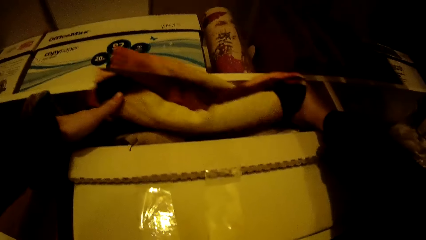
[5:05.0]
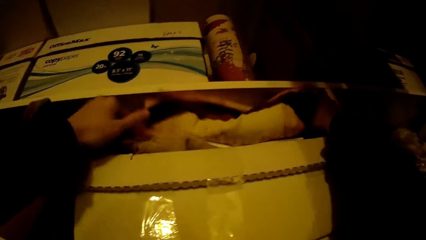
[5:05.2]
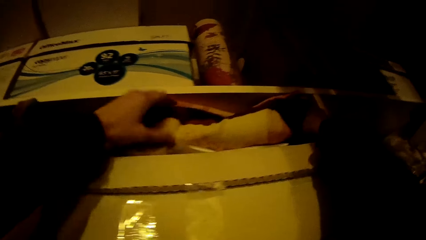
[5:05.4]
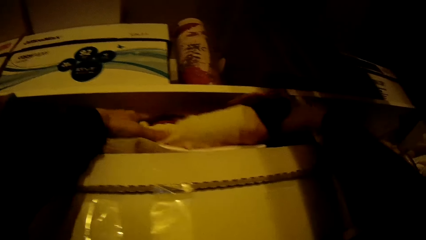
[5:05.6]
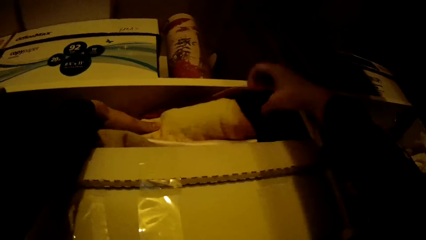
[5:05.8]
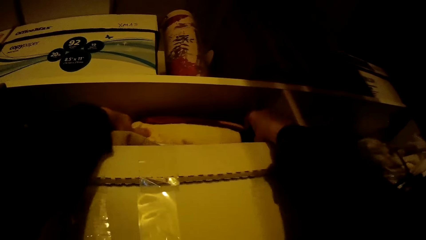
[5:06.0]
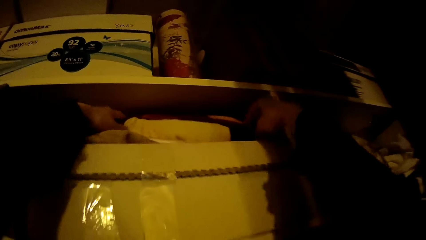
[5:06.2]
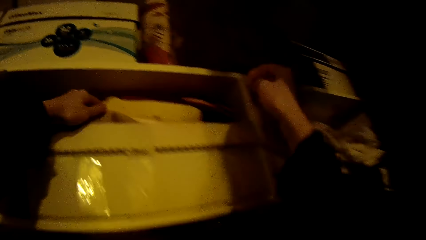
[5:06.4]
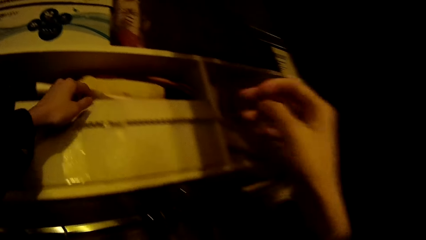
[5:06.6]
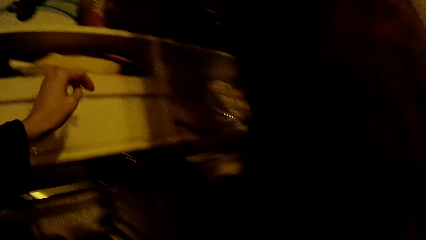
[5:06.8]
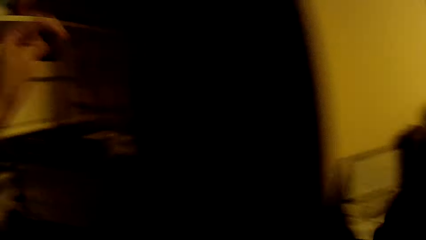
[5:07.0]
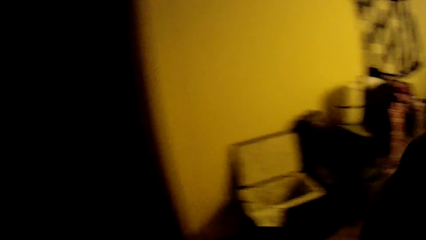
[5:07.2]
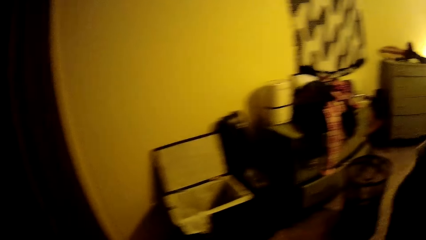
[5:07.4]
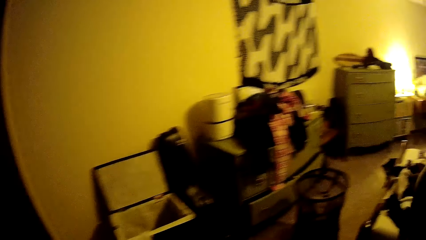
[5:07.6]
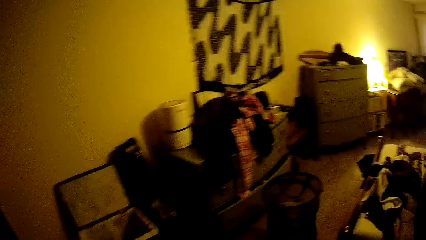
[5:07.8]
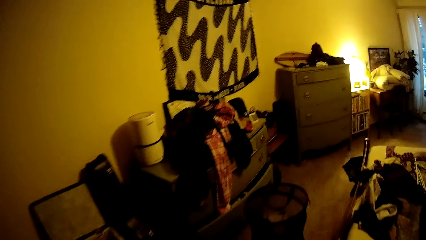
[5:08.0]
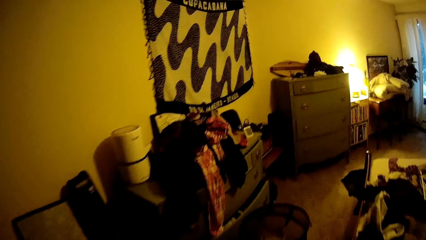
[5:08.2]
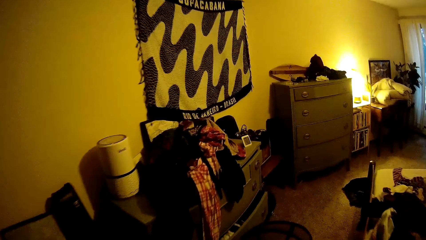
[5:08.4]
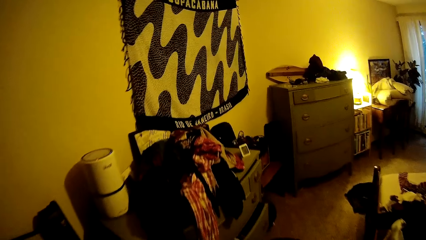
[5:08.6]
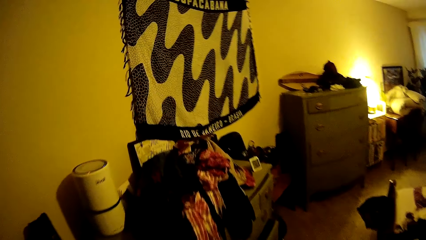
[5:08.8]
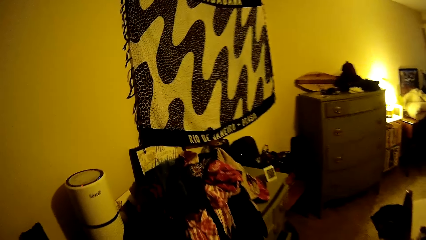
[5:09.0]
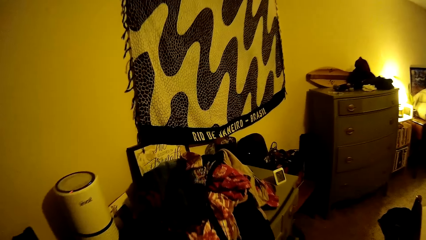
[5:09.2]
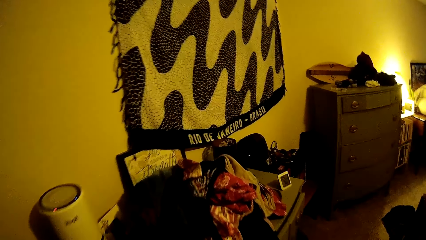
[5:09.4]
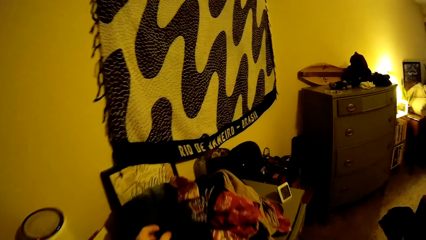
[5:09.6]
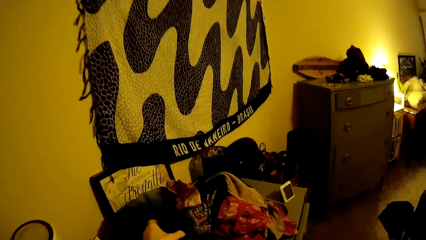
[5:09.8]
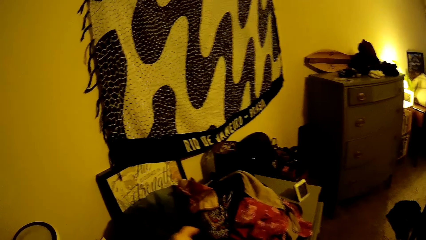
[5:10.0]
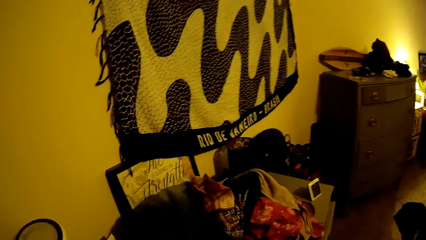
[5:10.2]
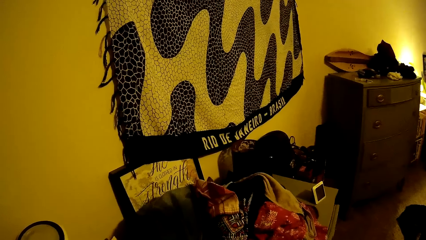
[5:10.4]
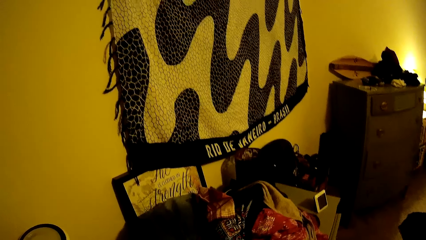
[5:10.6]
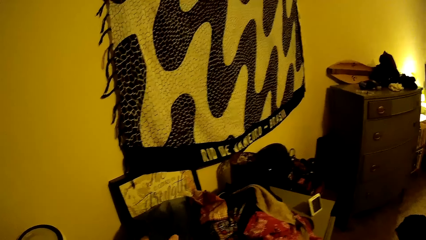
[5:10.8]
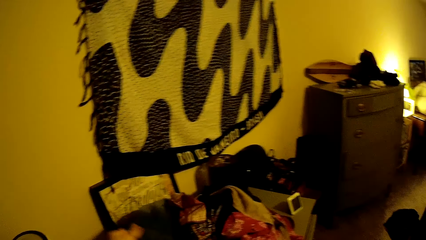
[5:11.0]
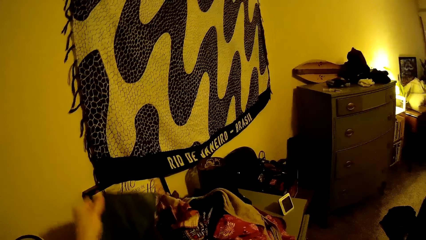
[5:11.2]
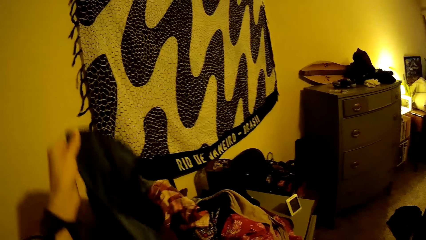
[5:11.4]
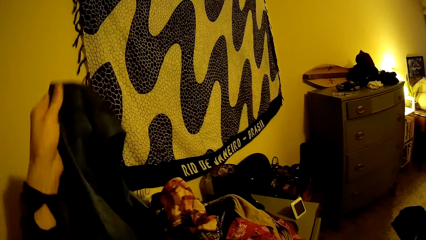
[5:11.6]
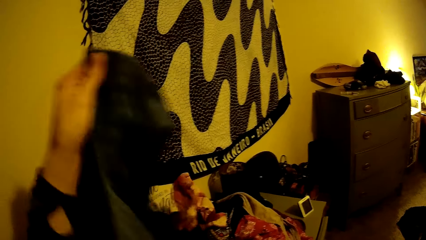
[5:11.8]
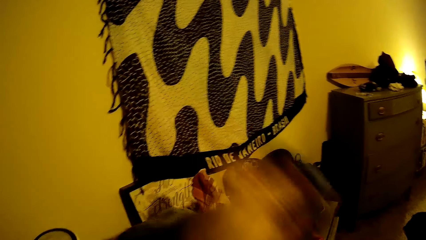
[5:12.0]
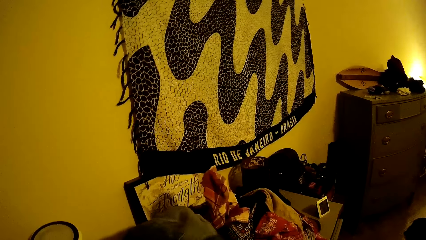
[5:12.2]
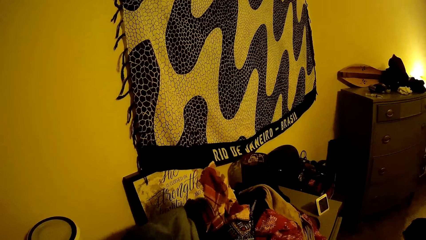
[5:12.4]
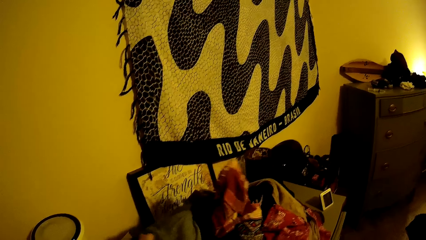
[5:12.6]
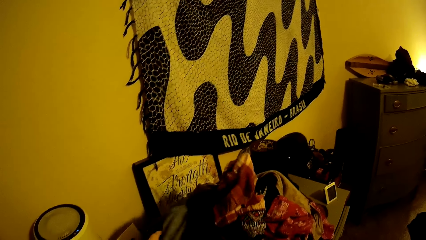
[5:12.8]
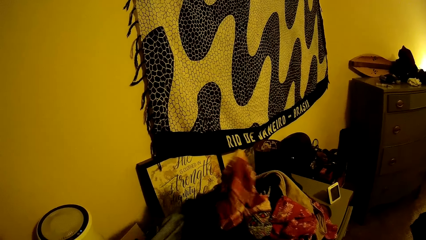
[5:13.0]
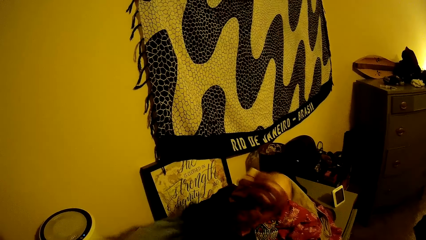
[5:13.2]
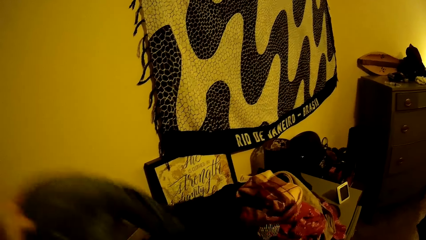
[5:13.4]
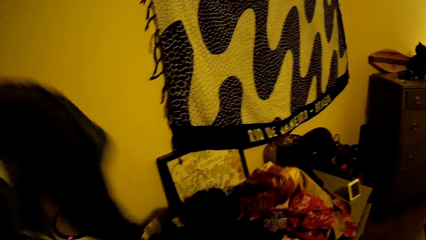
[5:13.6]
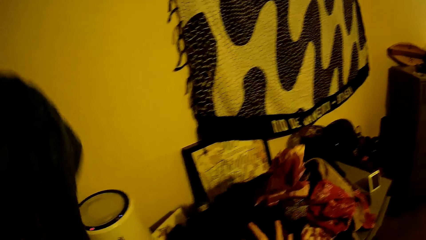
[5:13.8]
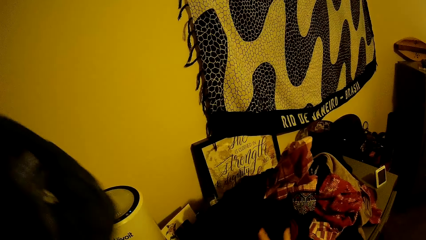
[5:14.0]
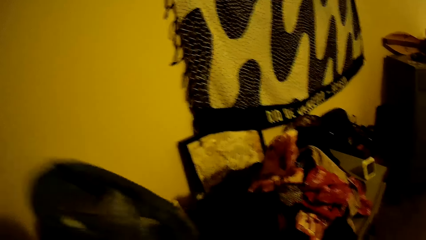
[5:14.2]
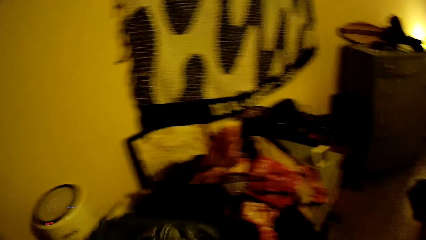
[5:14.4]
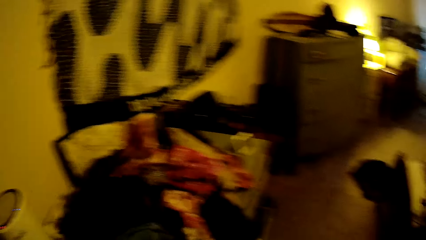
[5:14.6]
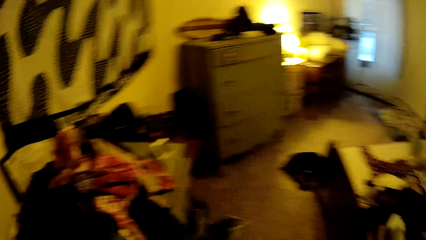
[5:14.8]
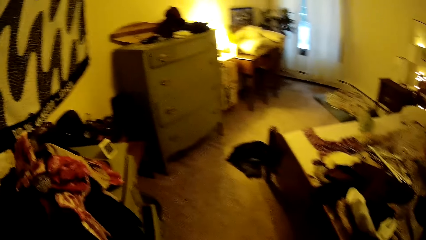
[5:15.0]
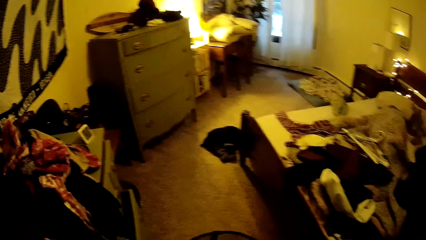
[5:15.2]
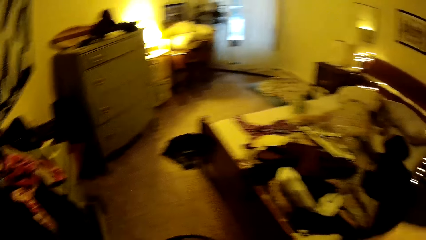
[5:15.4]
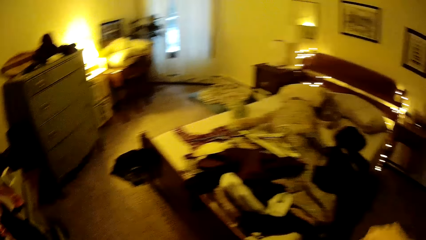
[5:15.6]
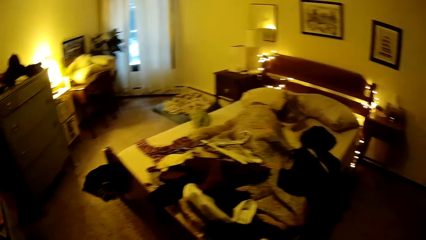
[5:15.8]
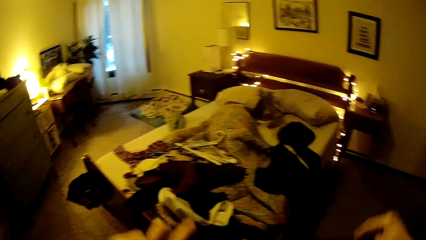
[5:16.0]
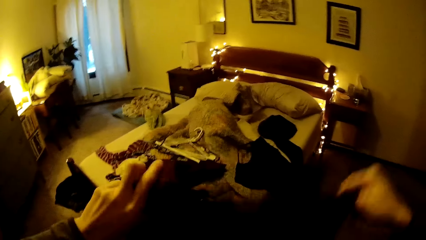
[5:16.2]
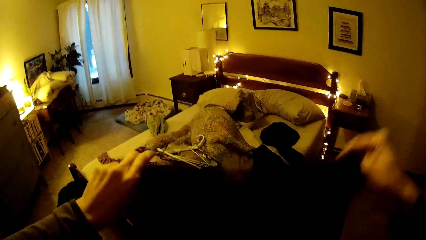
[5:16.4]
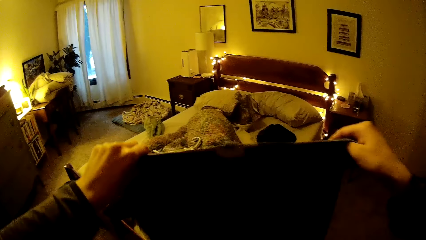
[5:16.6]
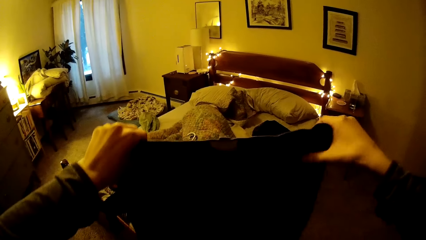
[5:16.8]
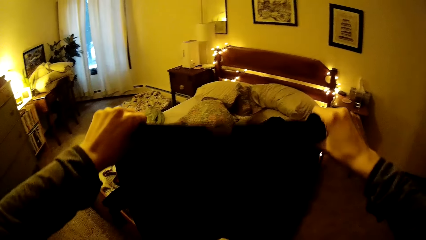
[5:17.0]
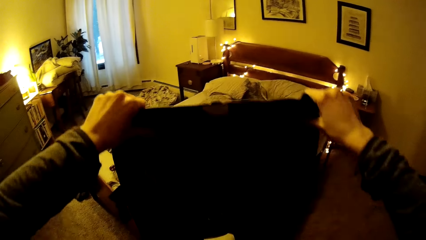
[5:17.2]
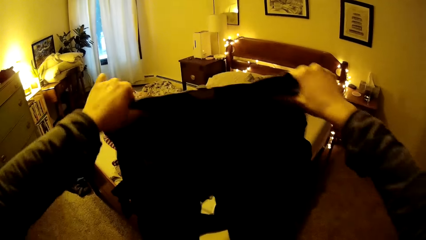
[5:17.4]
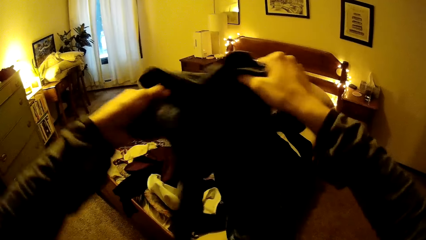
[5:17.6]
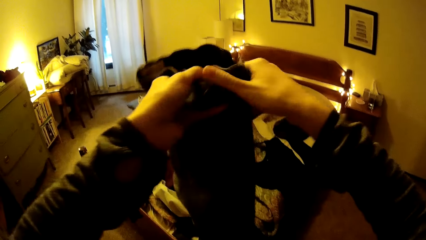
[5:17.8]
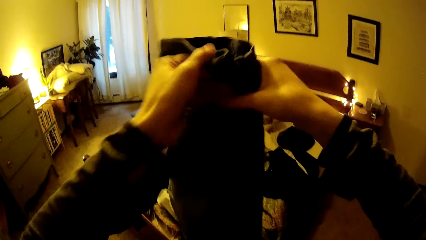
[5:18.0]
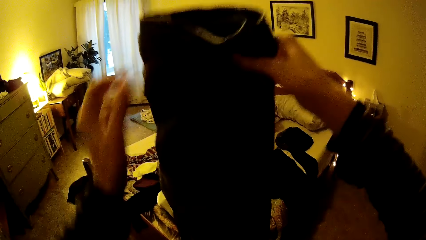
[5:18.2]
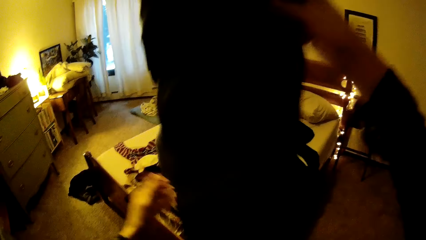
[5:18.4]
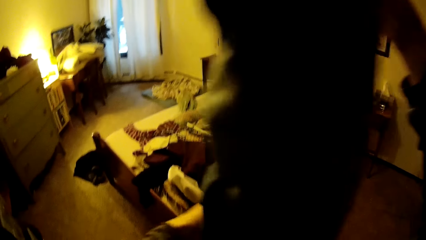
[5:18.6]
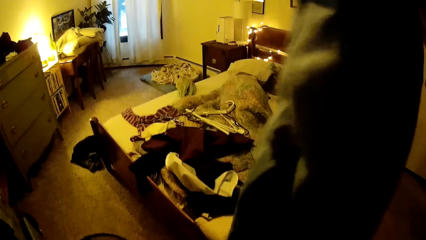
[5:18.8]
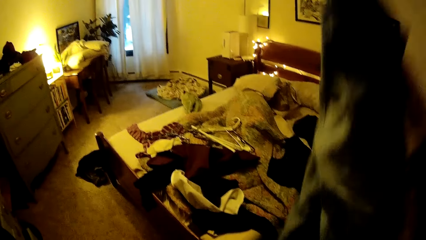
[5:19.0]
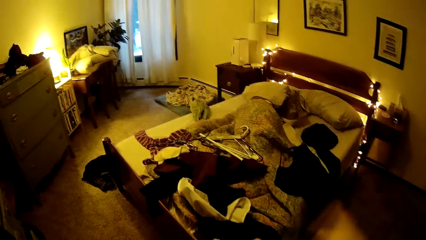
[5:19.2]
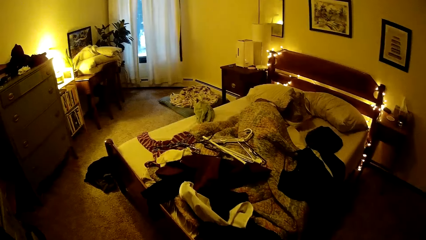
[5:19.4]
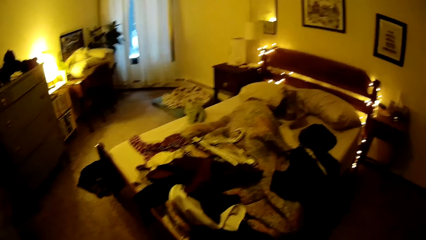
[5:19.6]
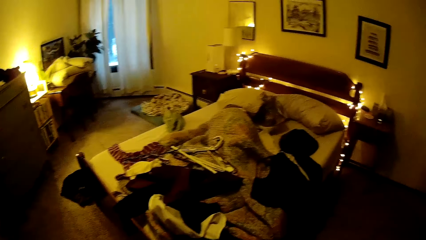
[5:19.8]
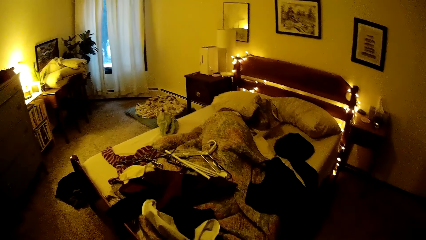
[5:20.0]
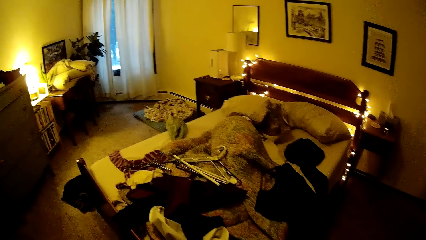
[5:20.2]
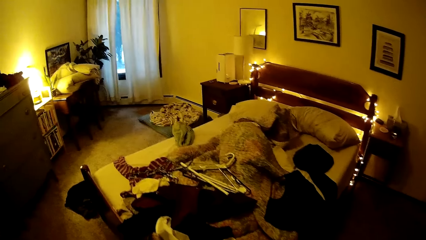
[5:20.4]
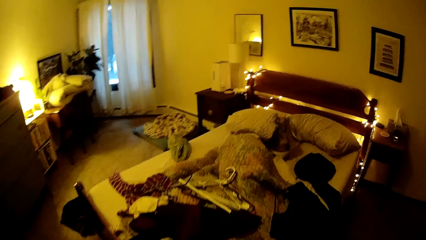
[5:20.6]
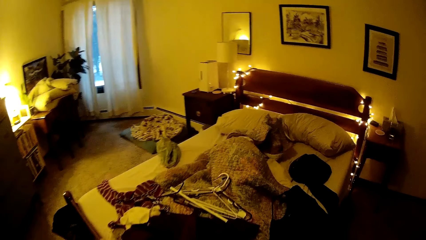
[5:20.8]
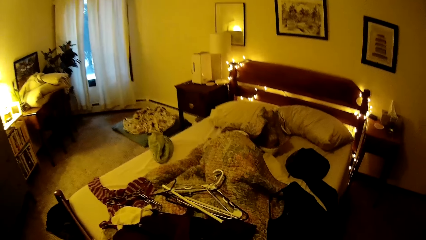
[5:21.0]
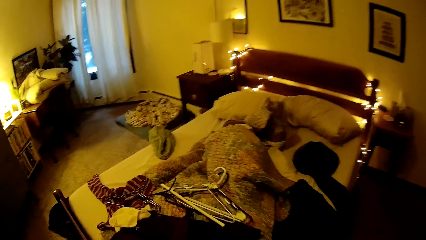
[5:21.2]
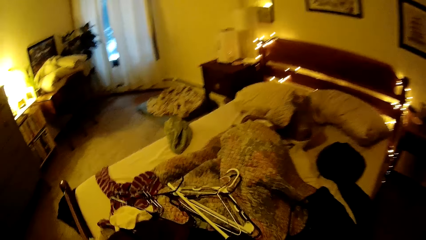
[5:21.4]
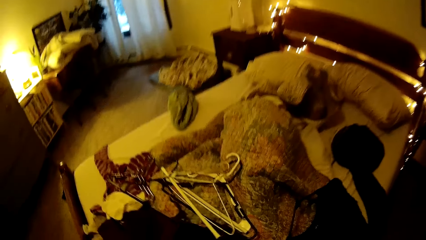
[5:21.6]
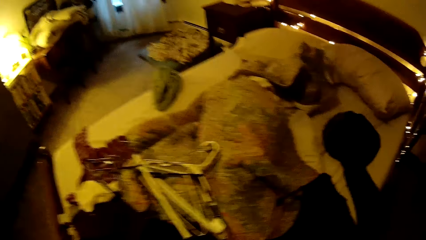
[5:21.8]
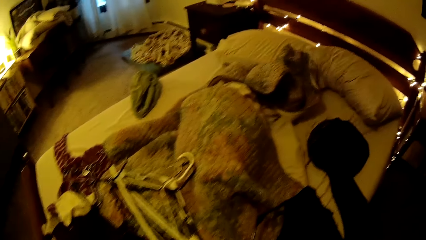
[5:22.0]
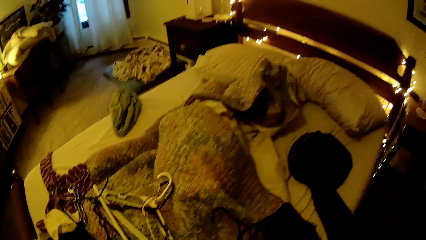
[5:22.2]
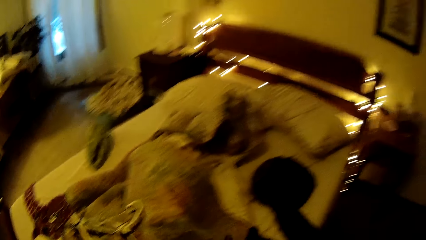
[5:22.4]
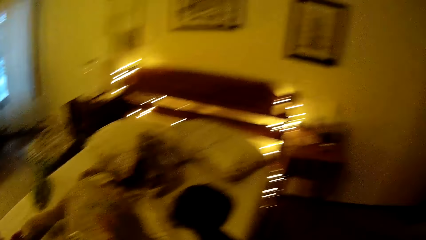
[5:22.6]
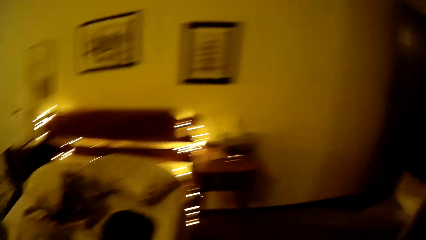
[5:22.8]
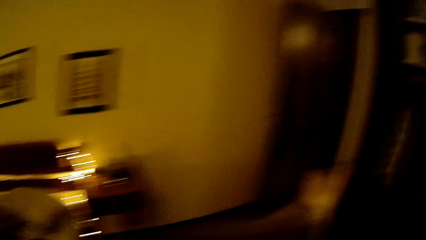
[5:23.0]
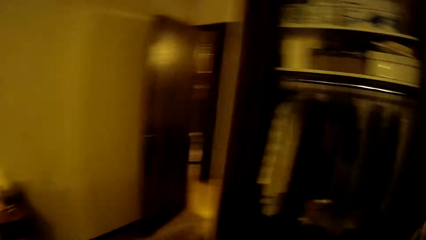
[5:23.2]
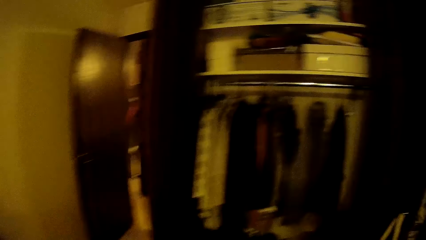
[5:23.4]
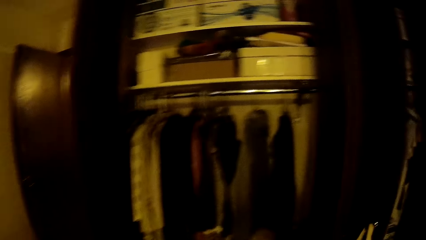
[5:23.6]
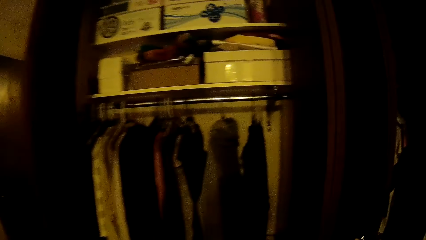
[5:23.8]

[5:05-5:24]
The camera wearer places the blanket on a box with both hands. She adjusts the blanket on the box with both hands. She adjusts a camera on her head with both hands. She walks around a room. She picks up a cloth from the top of the drawer with her left hand. She walks around the room. She folds the cloth with both hands. She walks around the room.
